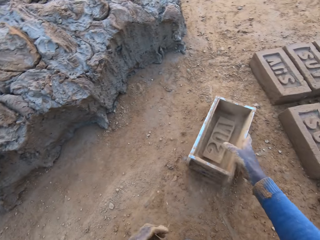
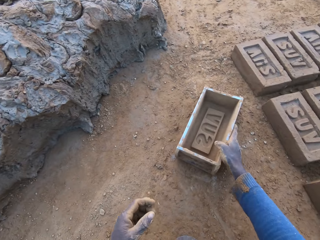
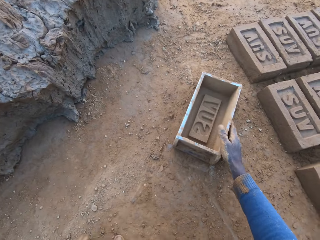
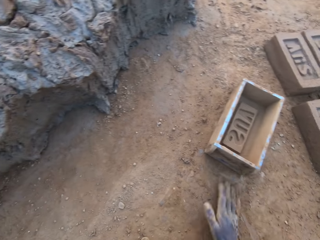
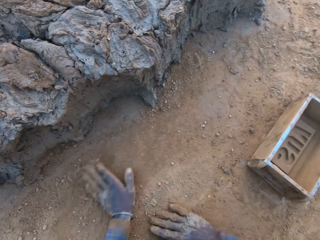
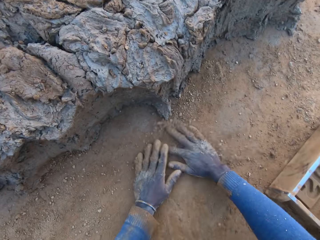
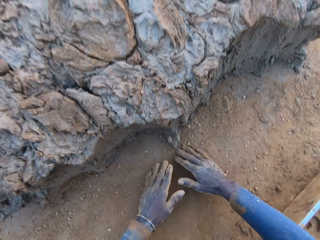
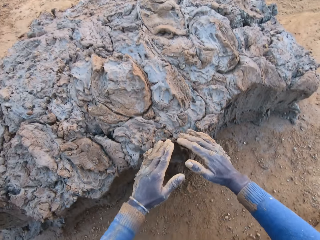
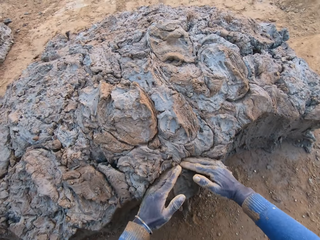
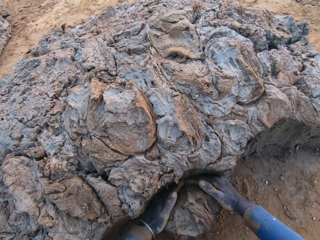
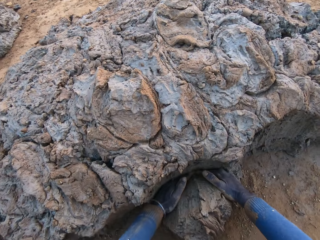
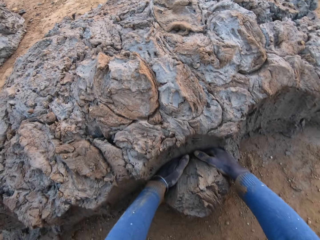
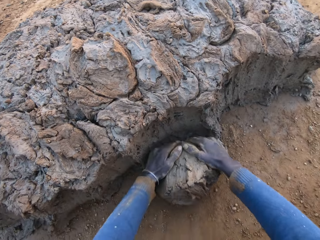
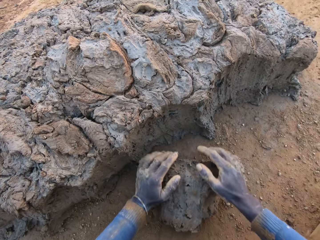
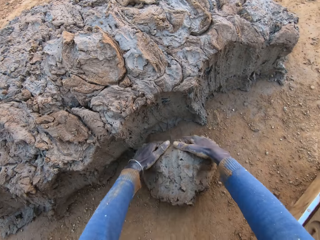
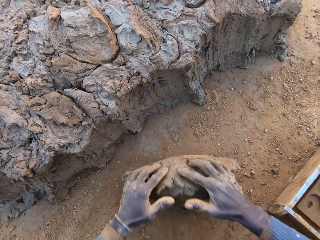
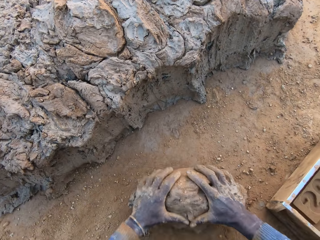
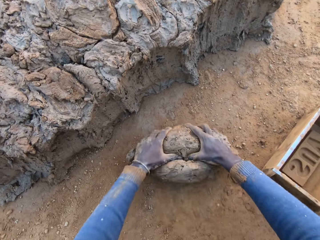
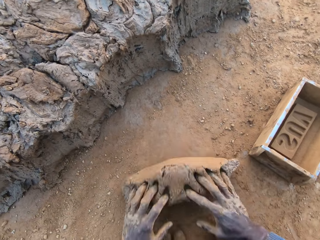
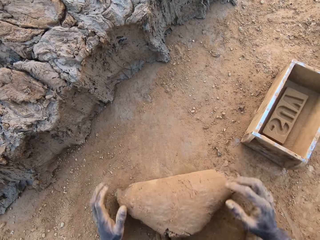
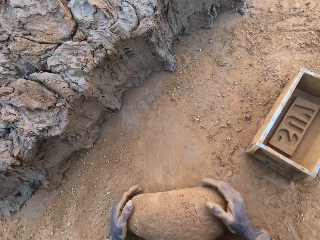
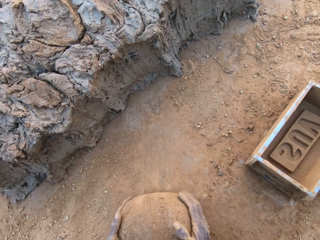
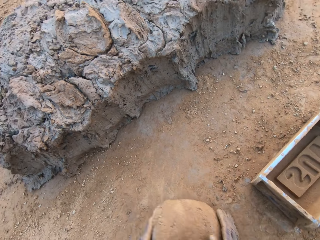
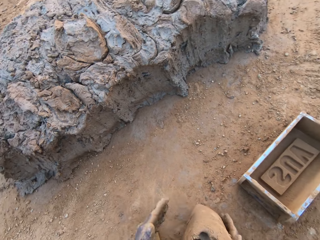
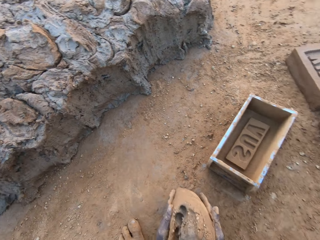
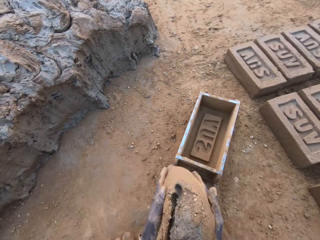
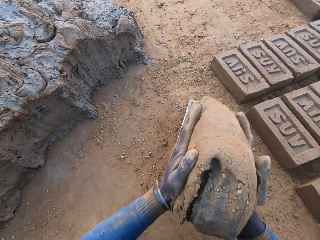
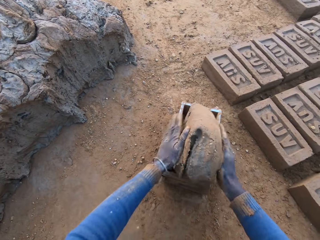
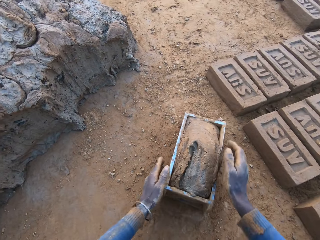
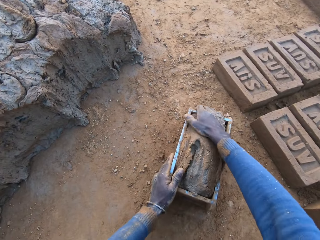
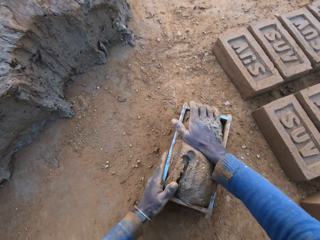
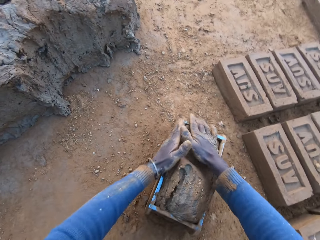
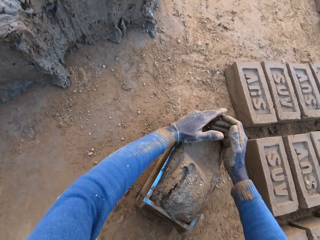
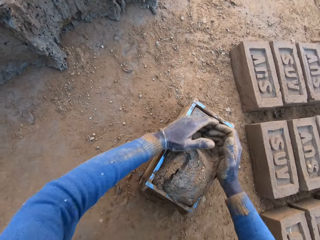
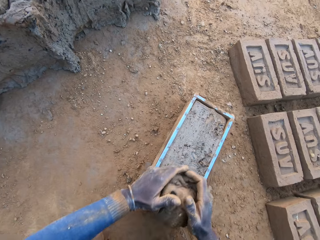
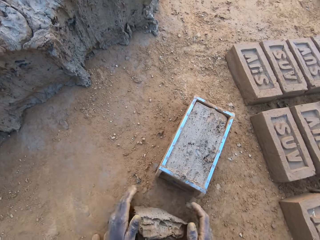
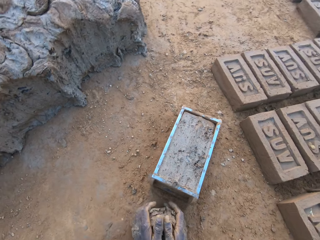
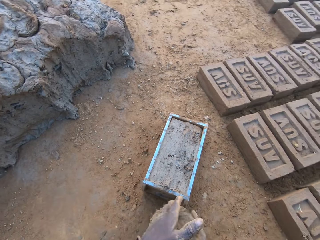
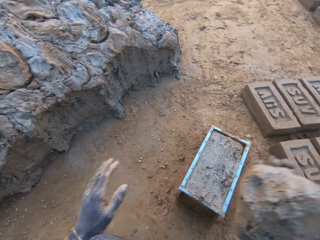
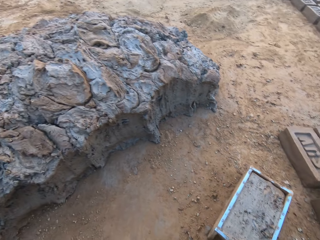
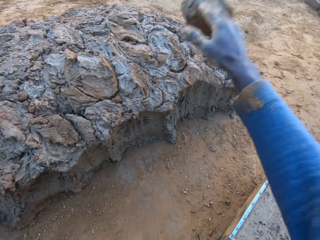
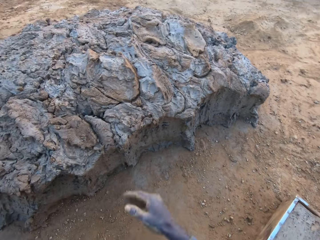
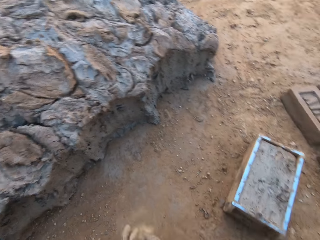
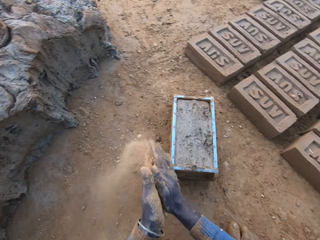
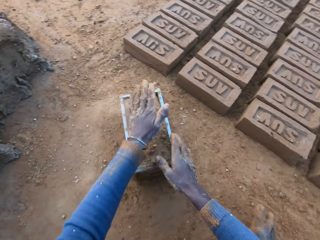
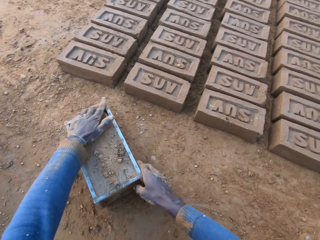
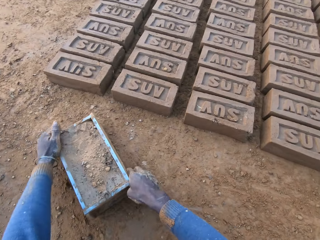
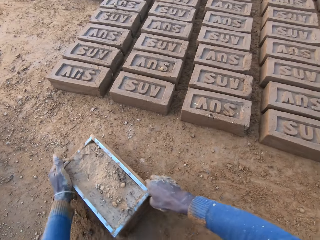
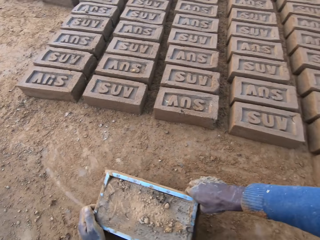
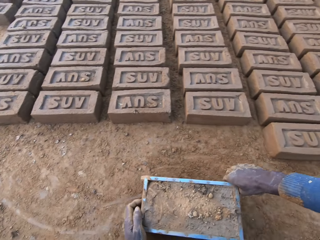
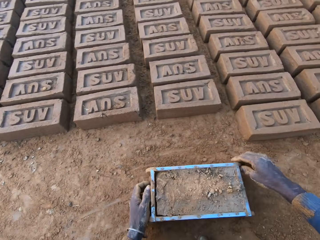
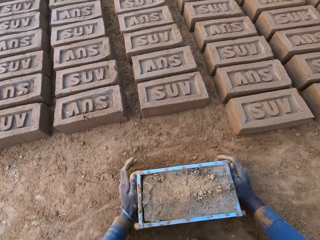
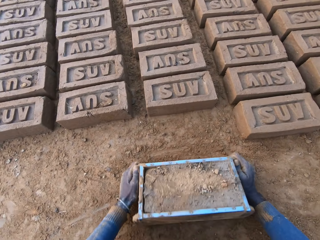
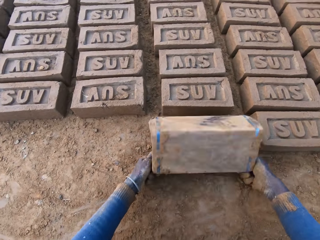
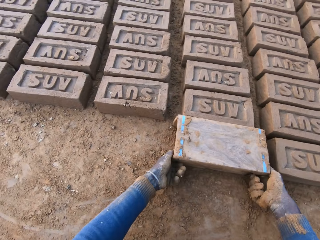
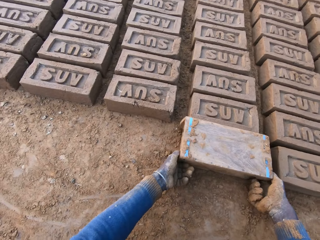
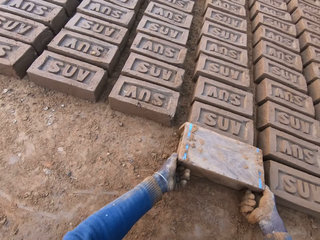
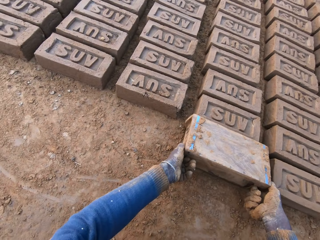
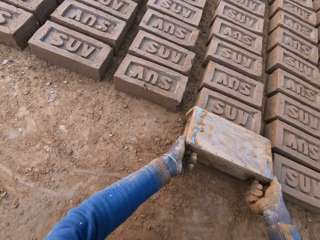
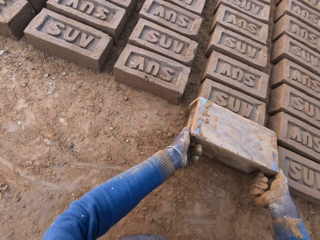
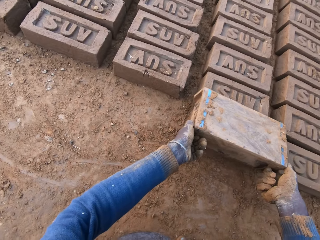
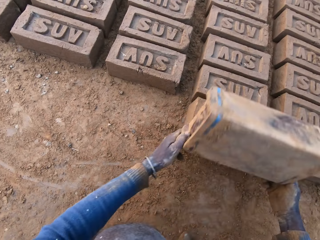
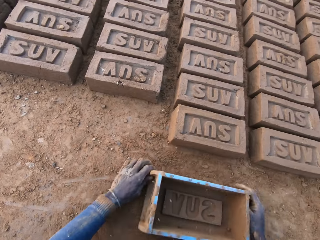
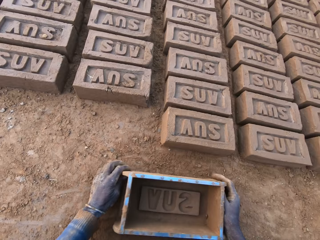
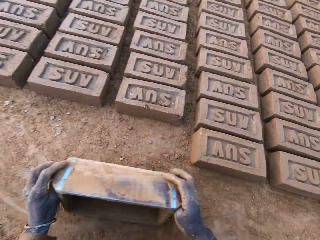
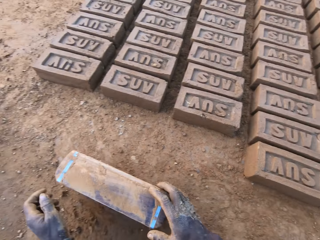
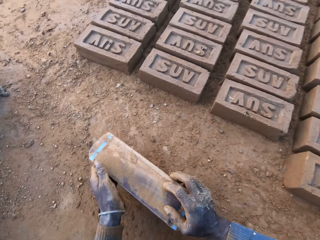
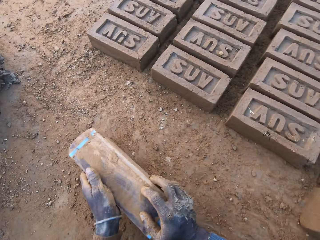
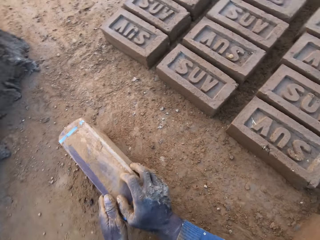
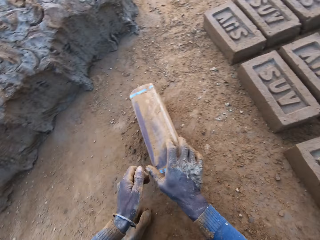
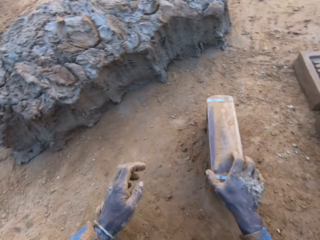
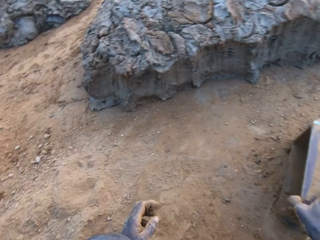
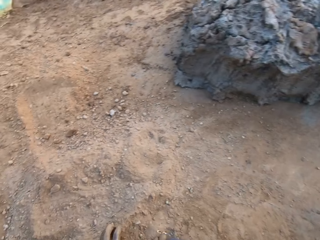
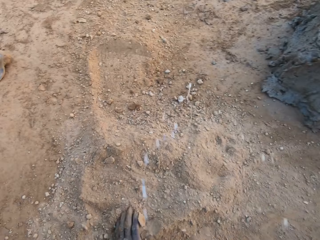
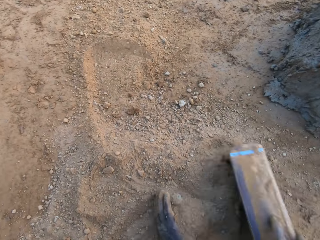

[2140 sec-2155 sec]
The camera wearer removes the sand from the iron brick mold or brick maker. He drops the iron brick mold on the ground. He places hands down. He cuts a portion of the concrete from a heap of concrete with his hands. He mixes the concrete with his hands. He carries the concrete from the ground. He drops the concrete in the iron brick mold. He shakes the brick maker. He removes the excess concrete from the iron brick mold. He drops the excess concrete on the heap of concrete on the ground. He shifts the iron brick mold on the ground. He turns the iron brick mold on the ground. He removes the brick maker from the brick. He drops the iron brick mold on the ground.

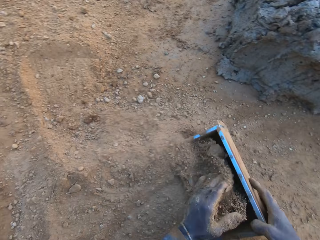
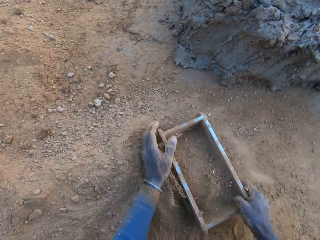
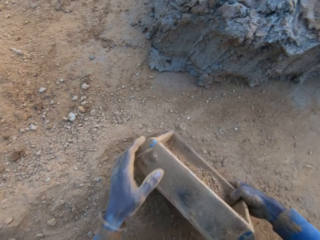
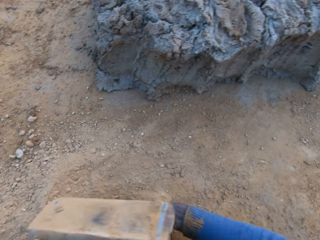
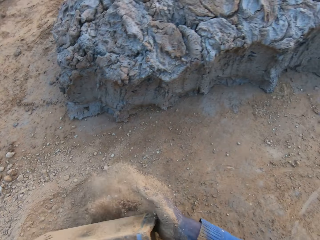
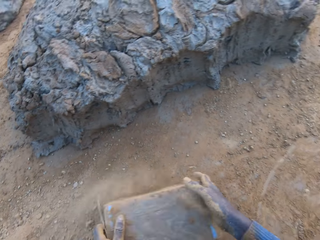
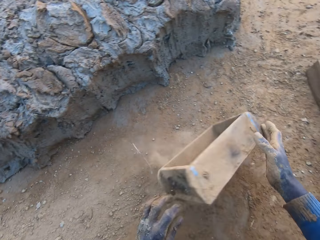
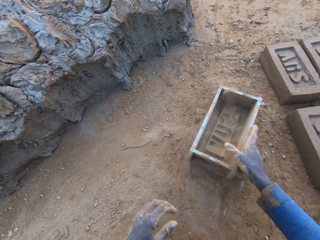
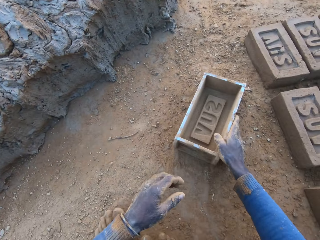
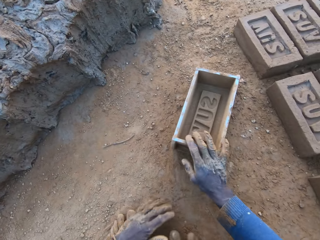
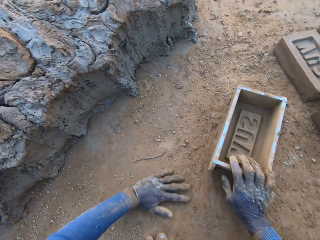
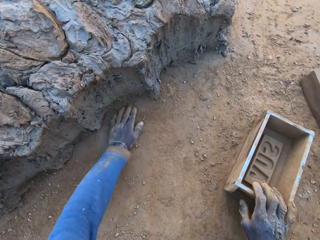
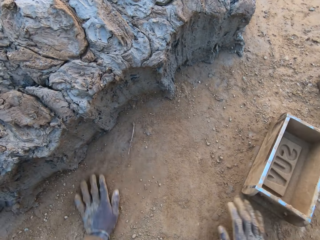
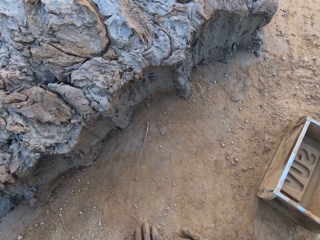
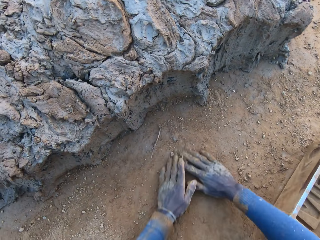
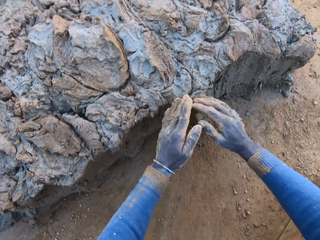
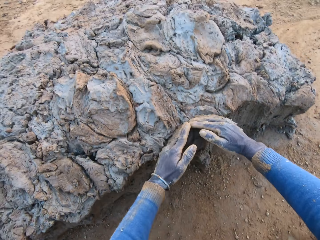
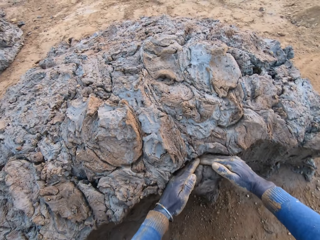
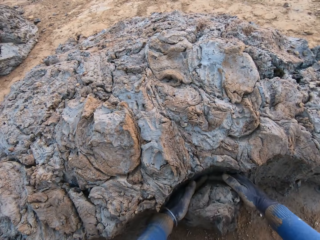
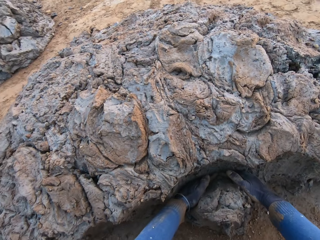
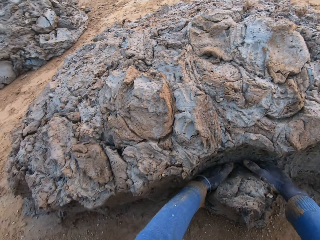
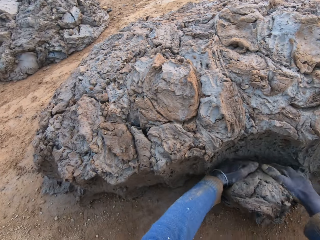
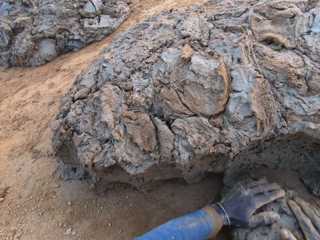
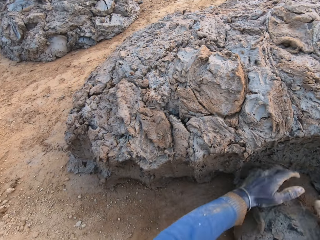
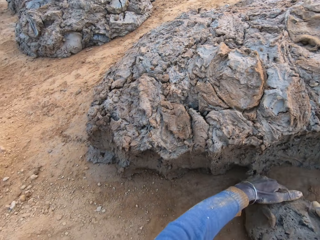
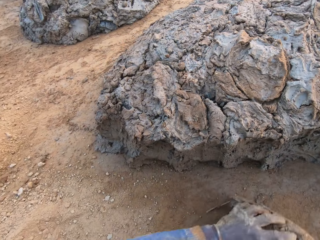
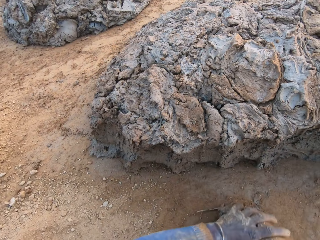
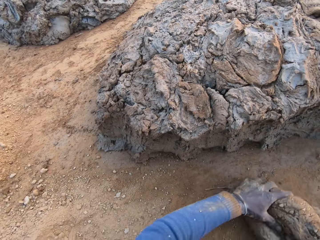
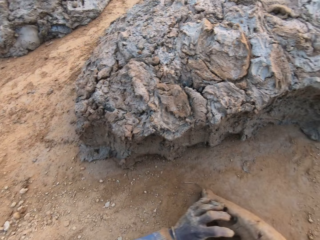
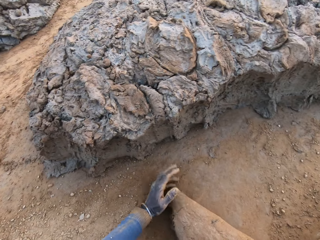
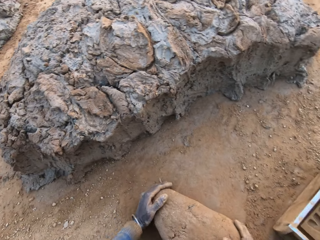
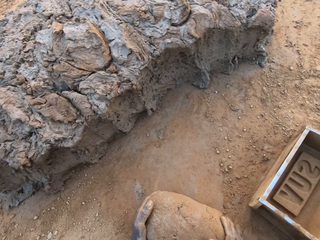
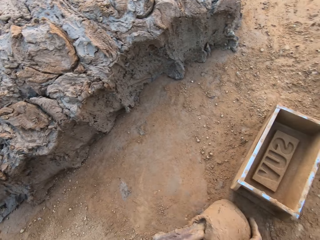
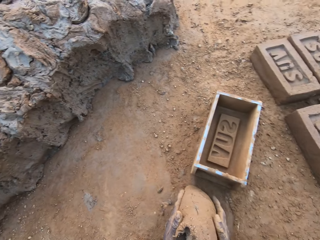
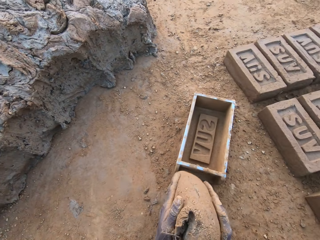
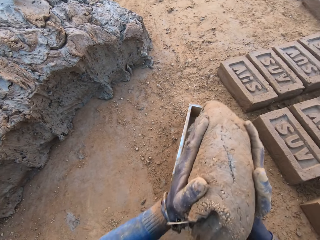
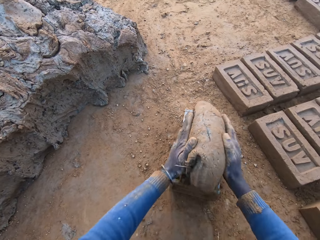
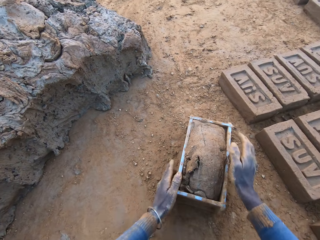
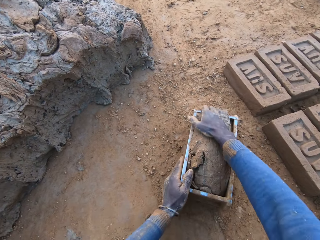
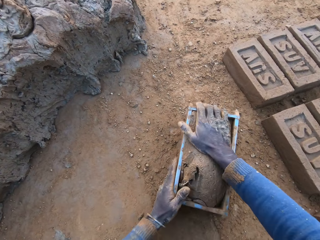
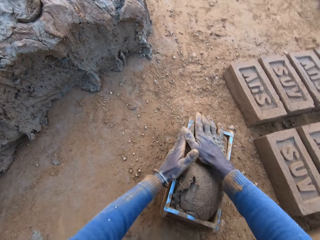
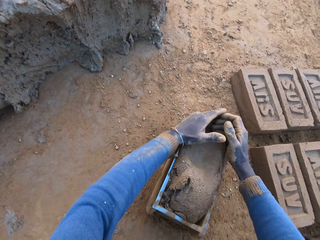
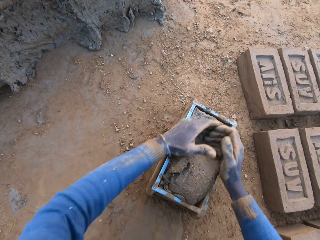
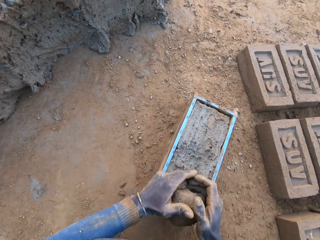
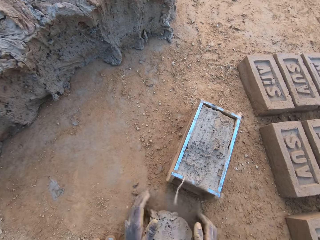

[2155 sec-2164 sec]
The camera wearer collects soil. He pours sand into the iron brick mold or brick maker into his right hand. He removes the sand from the iron brick mold. He puts the brick maker down. He drops the concrete in the iron brick mold. He spreads soil. He cuts a portion of the concrete from a heap of concrete with his hands. He mixes the concrete with his hands. He carries the concrete from the ground. He drops the concrete in the iron brick mold. He shakes the brick maker.
